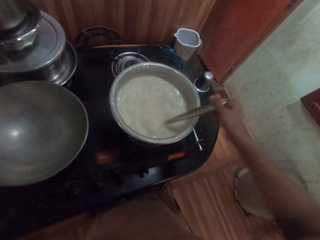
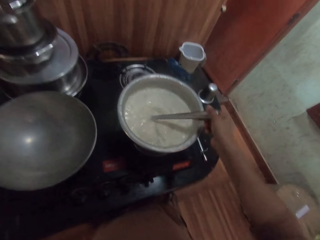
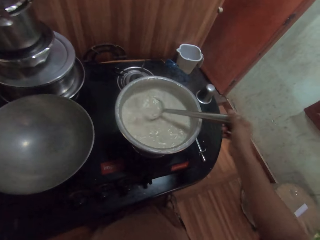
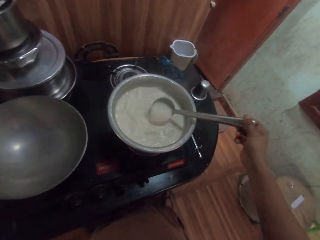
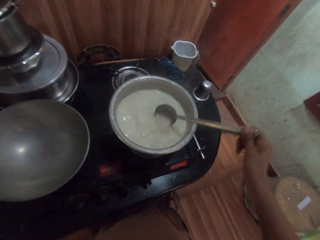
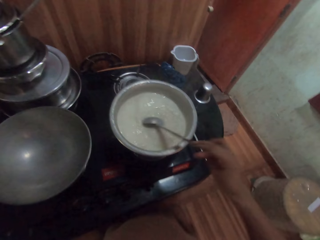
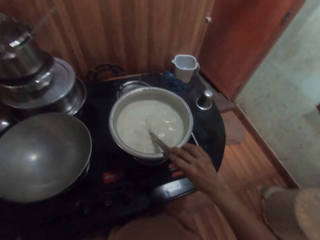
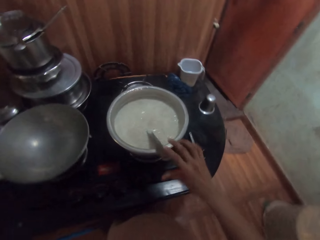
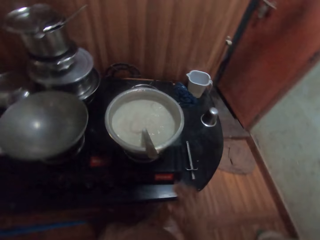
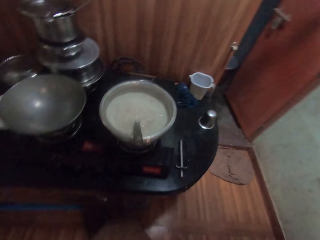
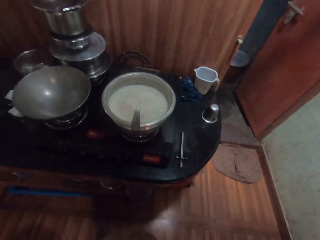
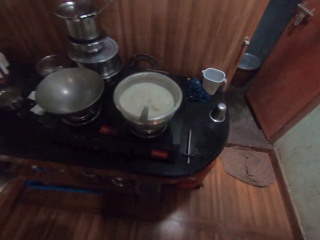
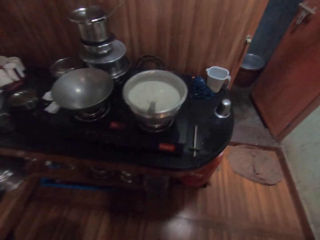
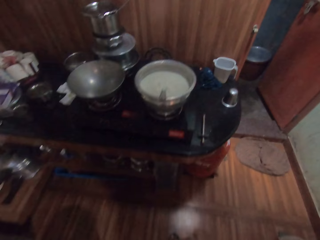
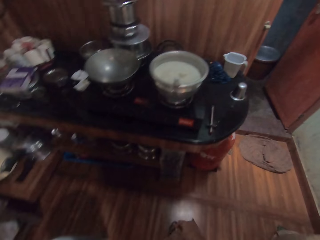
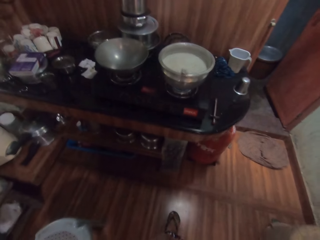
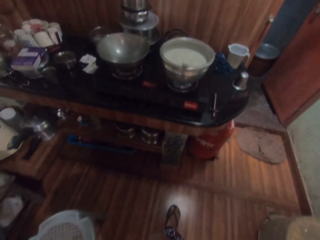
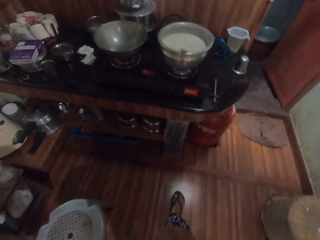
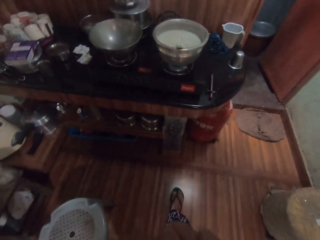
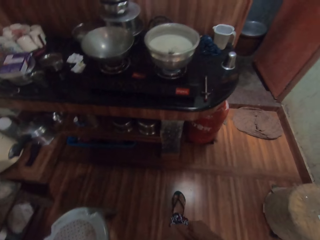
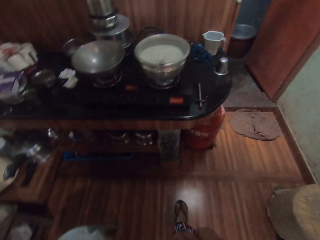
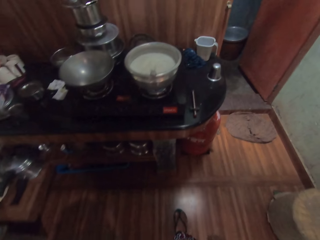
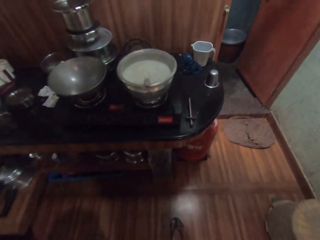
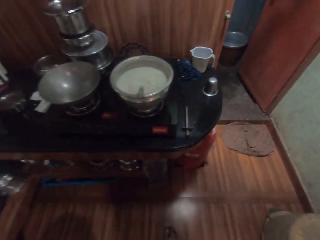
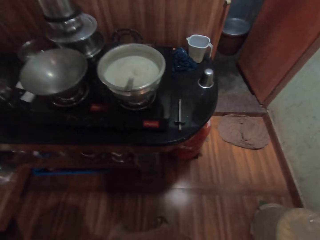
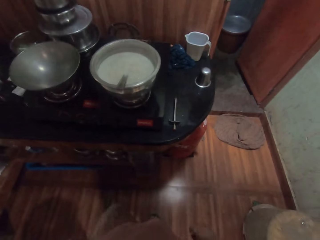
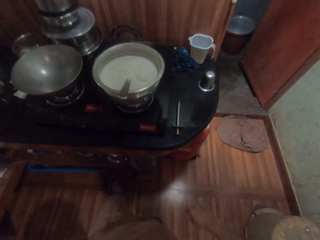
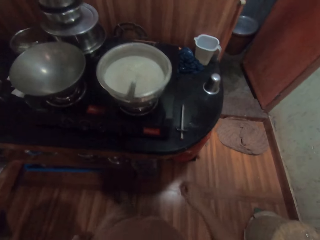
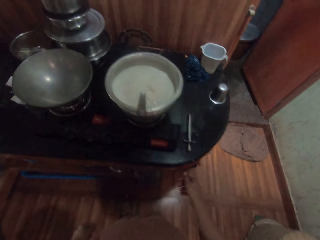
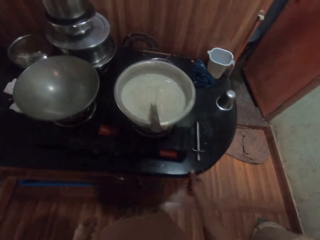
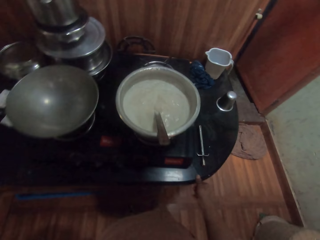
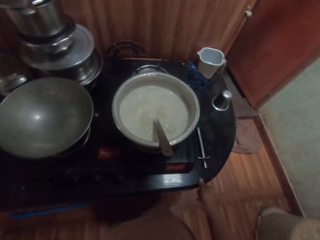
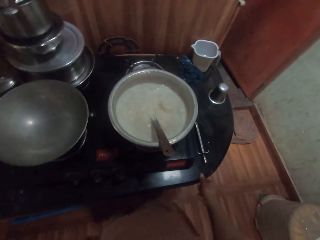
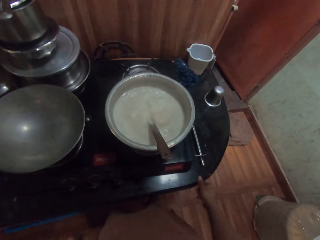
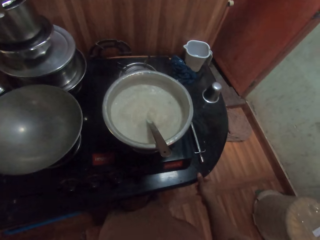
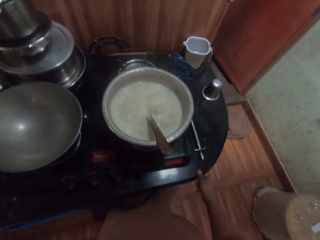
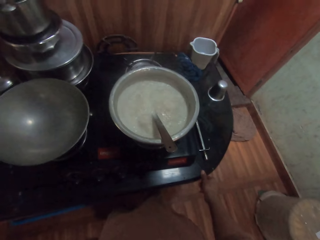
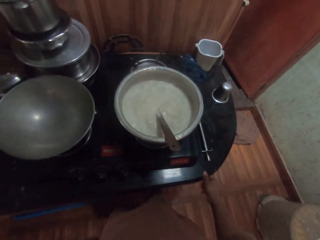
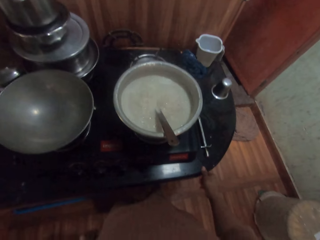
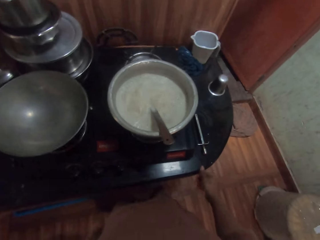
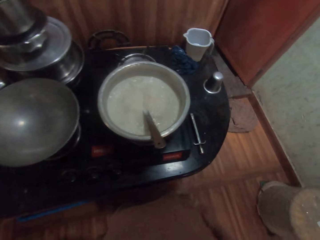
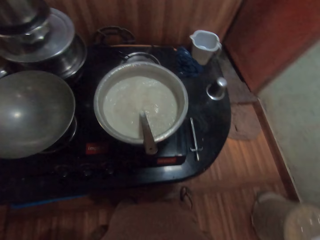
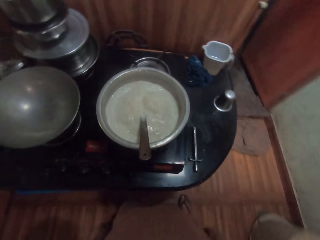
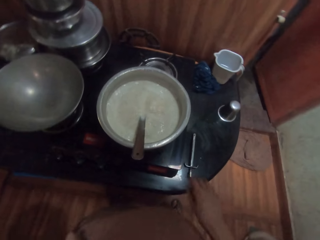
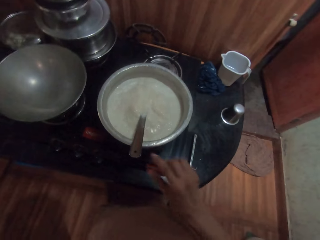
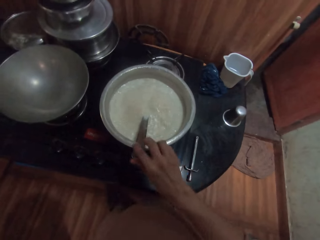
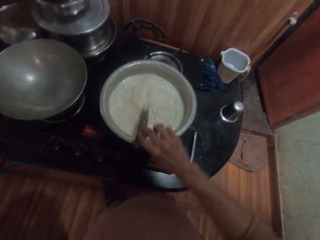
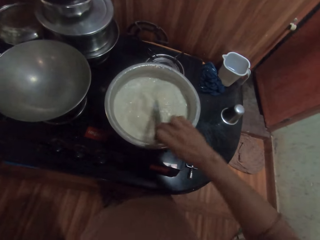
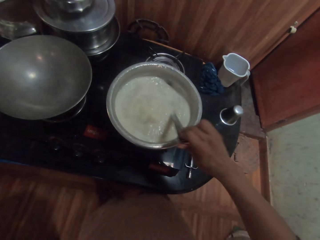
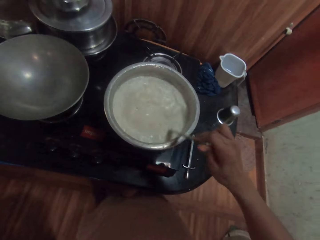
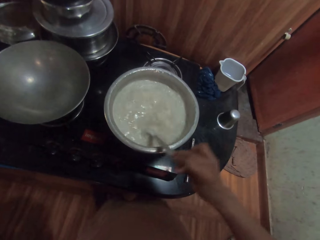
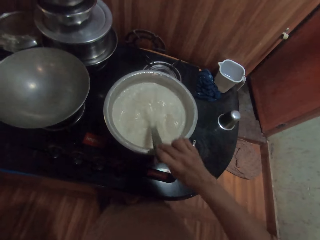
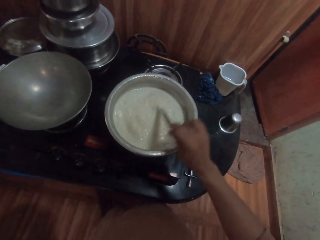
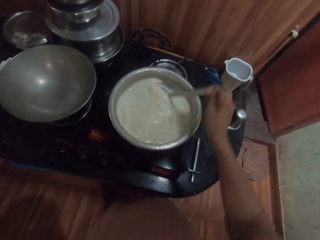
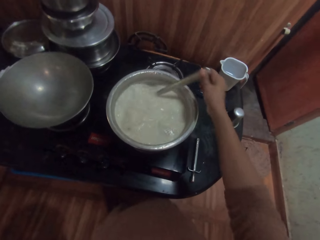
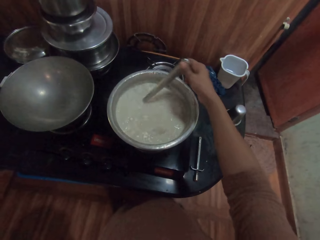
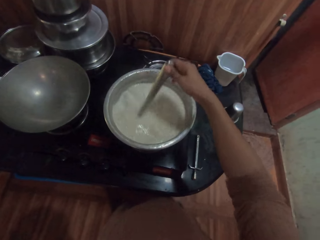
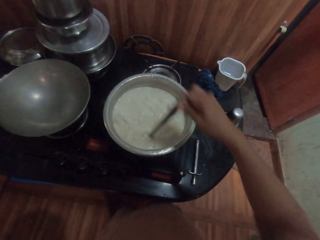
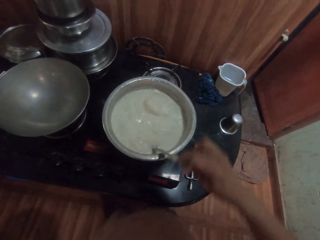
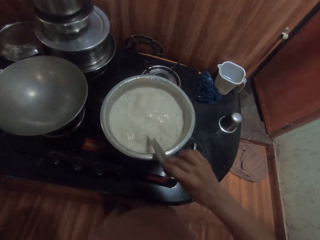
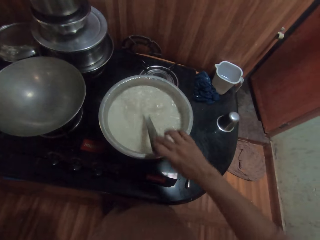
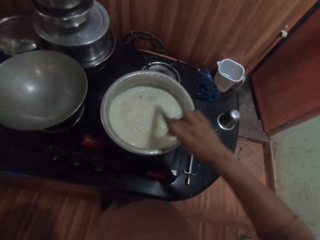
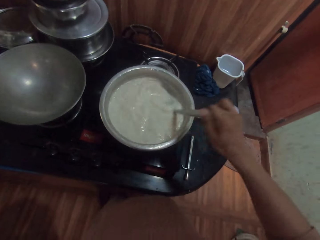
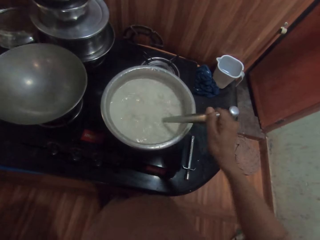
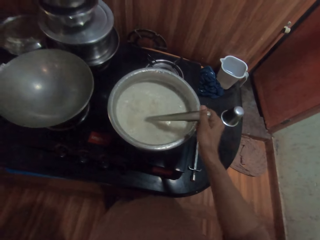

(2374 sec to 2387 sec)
The camera wearer holds the spoon. She leaves the spoon in the cooking pot. She moves from the cooking area. She holds the glass panel of the gas cooker with her right hand. She rests the left hand on the cooking surface. She stretches the cloth. She stirs the cow milk in the pot on the gas cooker with the spoon in her right hand. She holds the spoon.

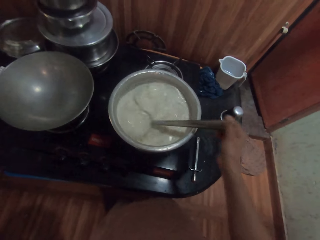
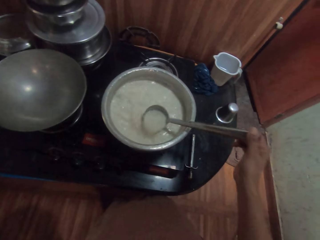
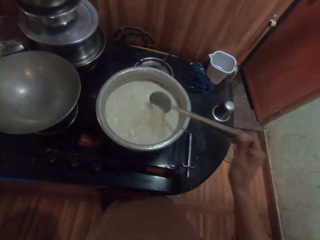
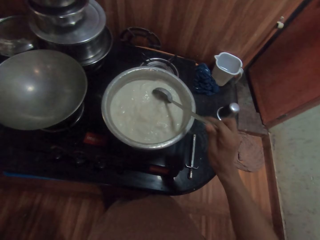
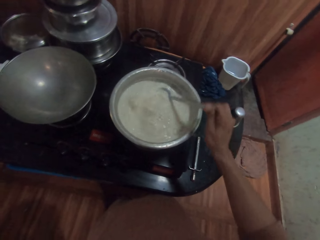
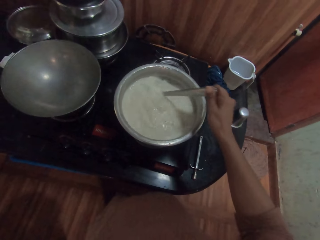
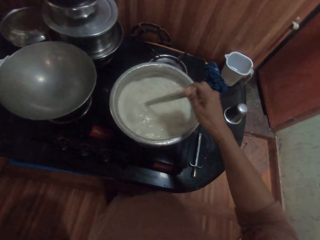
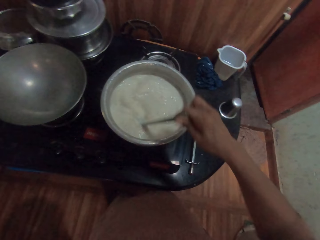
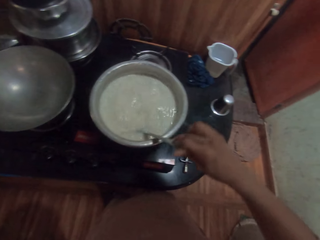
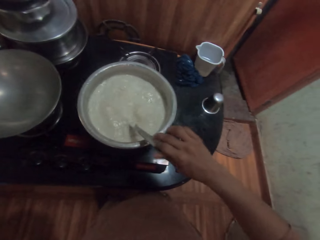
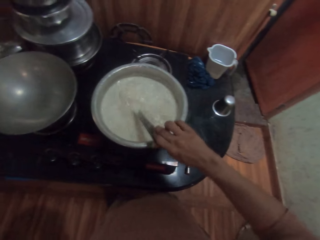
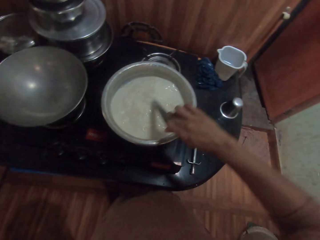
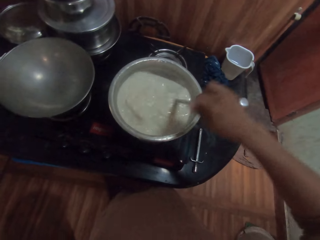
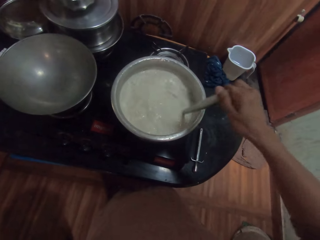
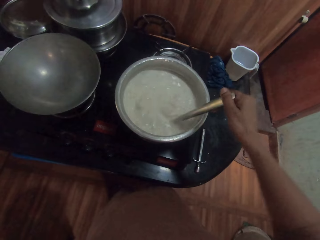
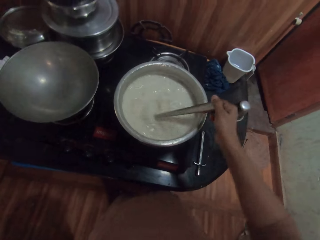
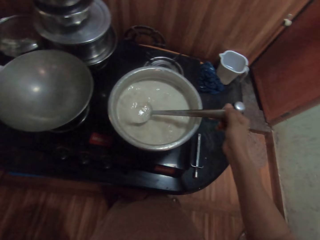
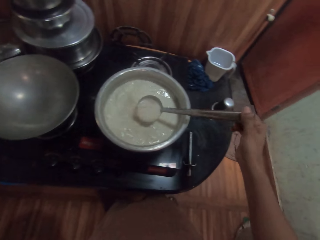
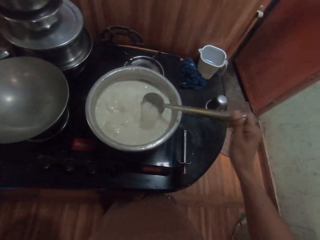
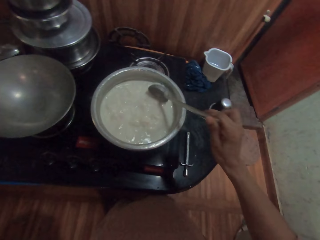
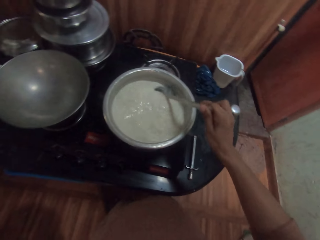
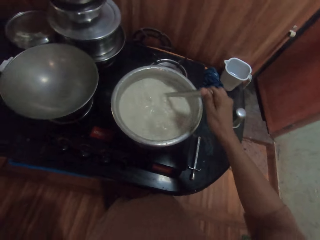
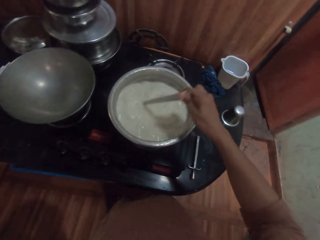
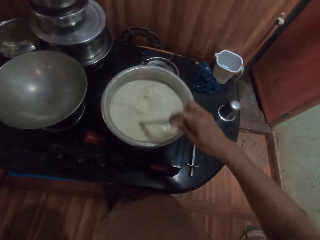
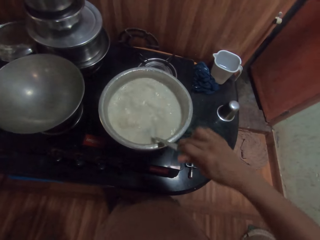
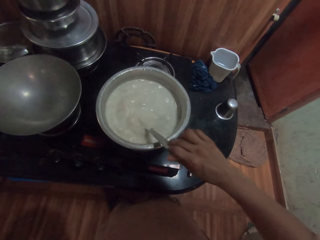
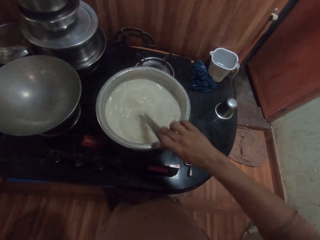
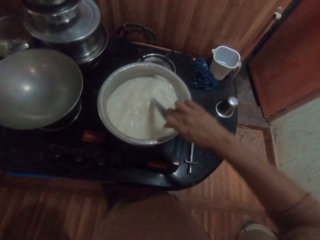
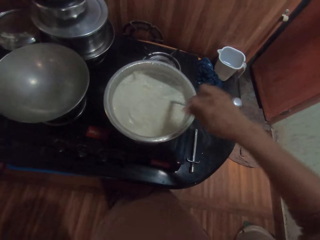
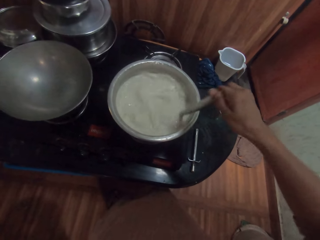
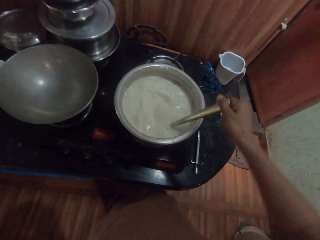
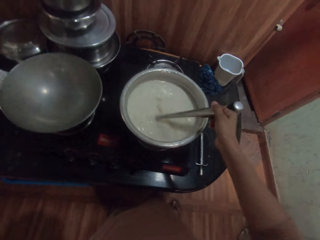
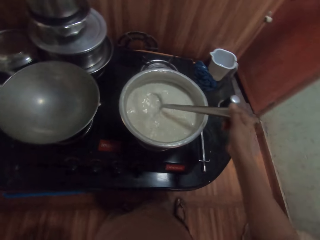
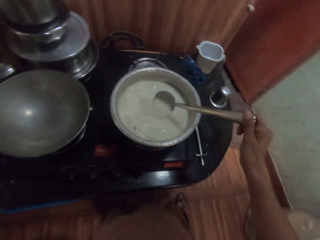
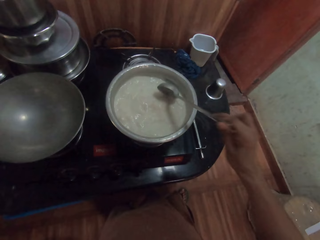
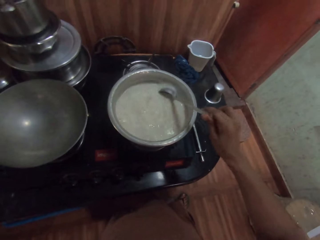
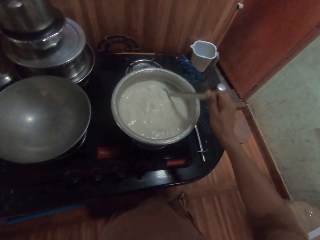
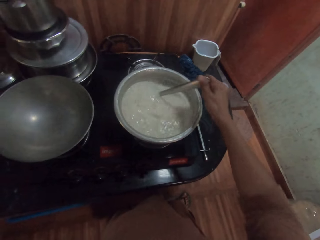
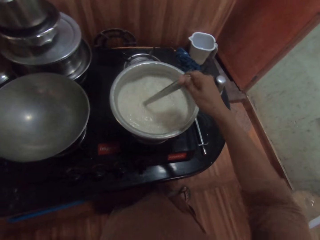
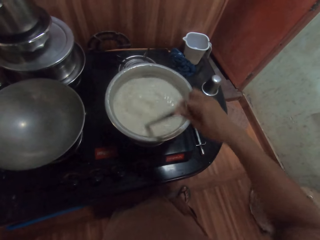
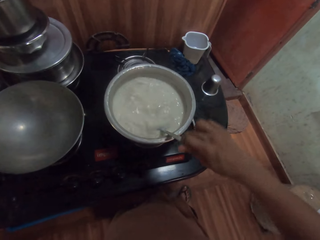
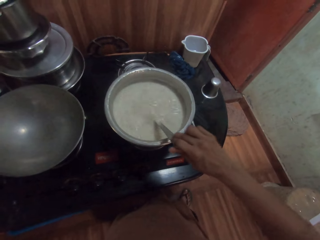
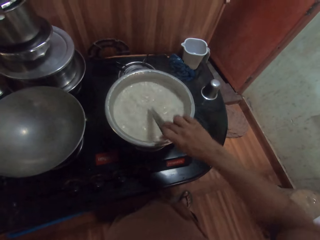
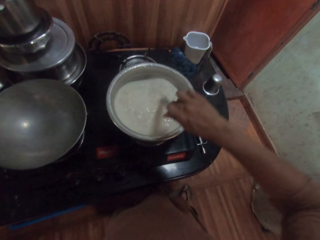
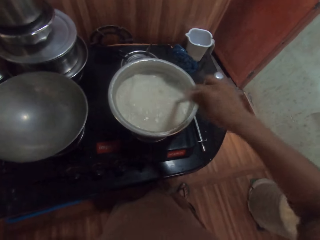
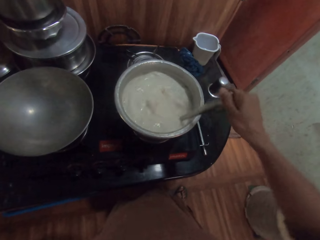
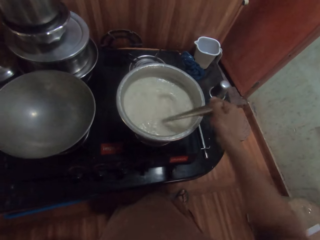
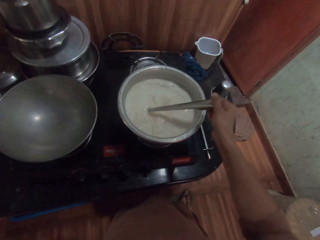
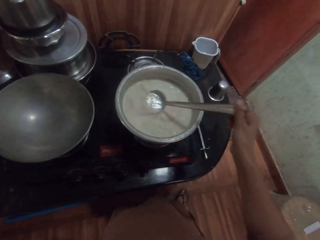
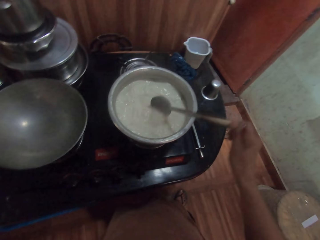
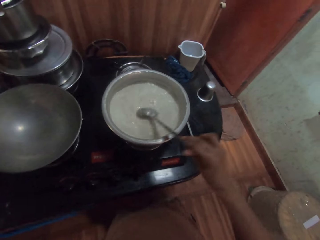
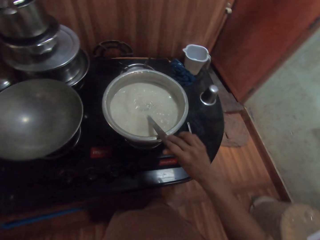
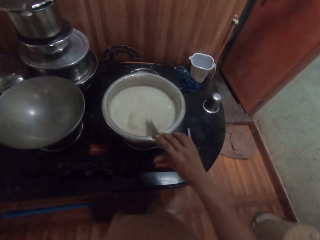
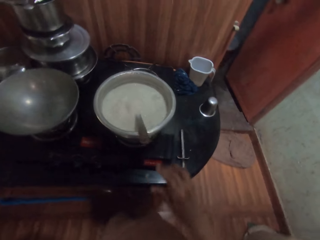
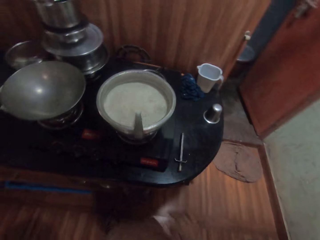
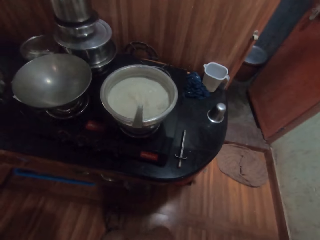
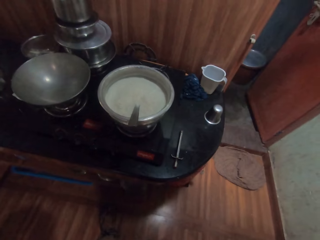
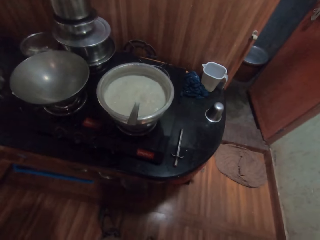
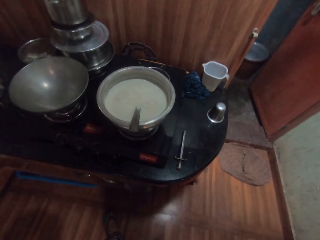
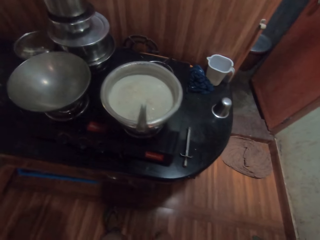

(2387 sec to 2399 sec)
The camera wearer holds the spoon. She mixes the food with the spoon. She holds the spoon. She mixes the food with the spoon. She holds the spoon. She mixes the food with the spoon. She holds the spoon. She places the spoon in her right hand in the pot on the gas cooker.
